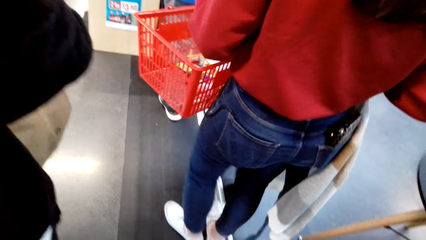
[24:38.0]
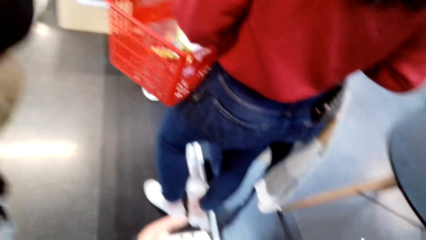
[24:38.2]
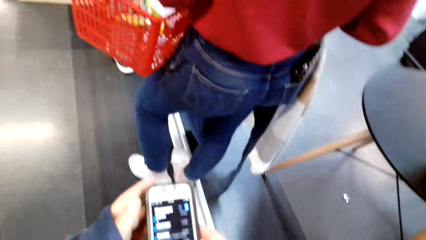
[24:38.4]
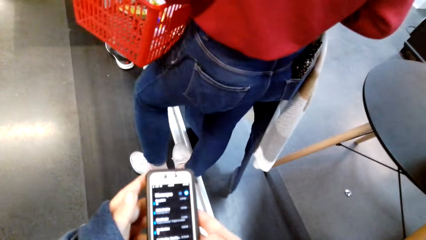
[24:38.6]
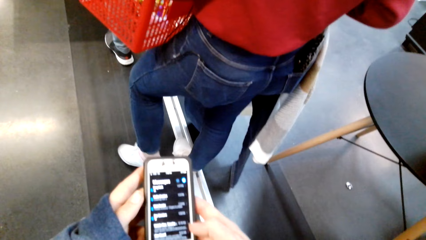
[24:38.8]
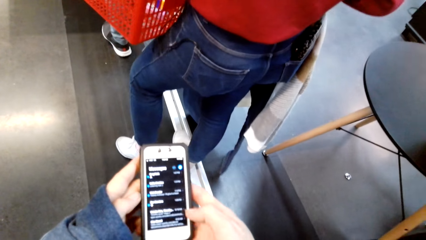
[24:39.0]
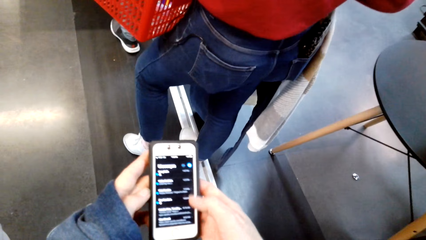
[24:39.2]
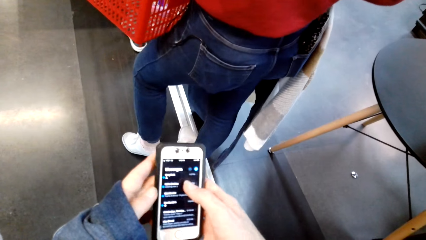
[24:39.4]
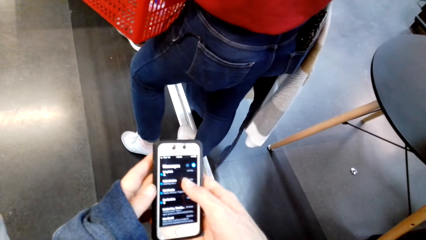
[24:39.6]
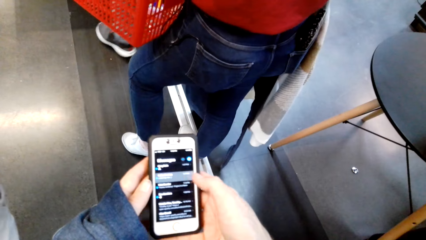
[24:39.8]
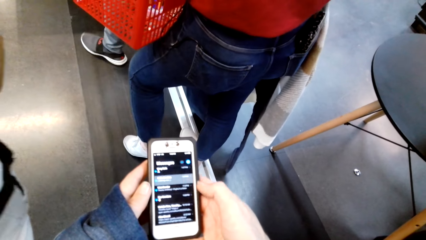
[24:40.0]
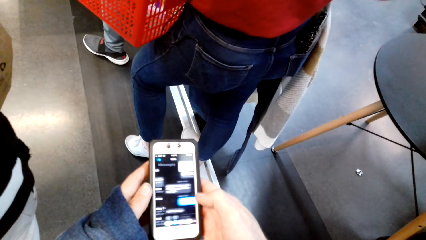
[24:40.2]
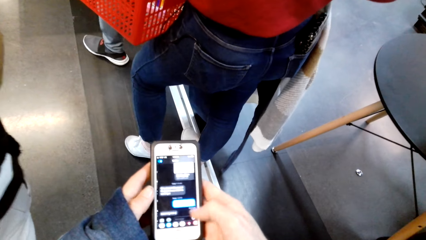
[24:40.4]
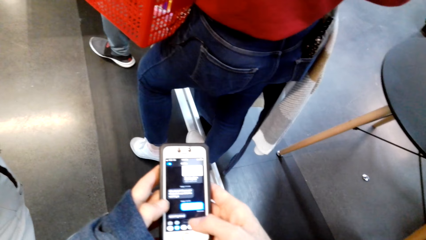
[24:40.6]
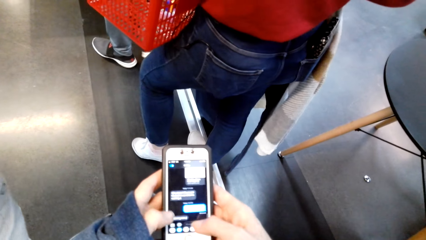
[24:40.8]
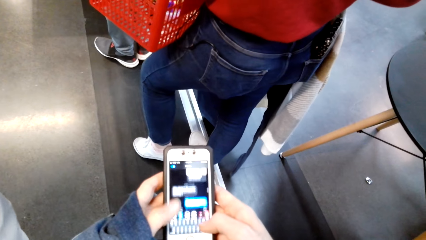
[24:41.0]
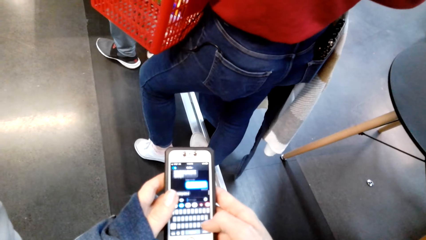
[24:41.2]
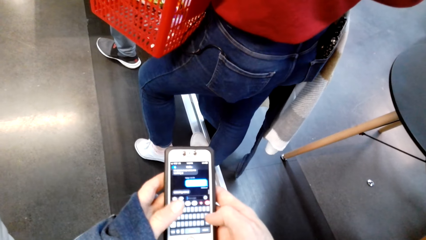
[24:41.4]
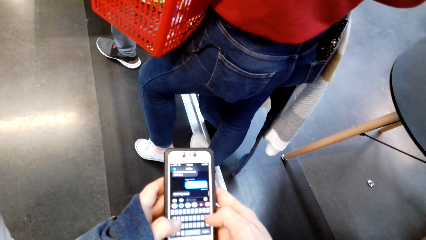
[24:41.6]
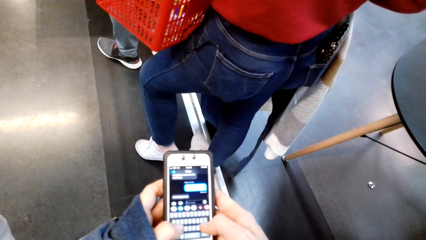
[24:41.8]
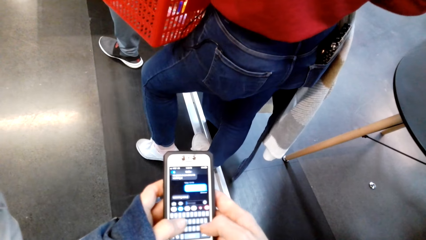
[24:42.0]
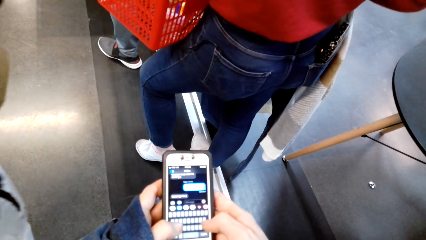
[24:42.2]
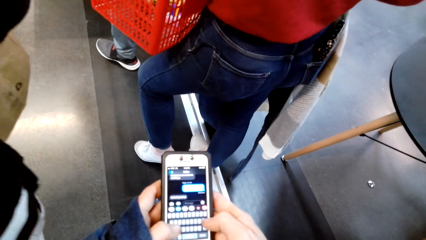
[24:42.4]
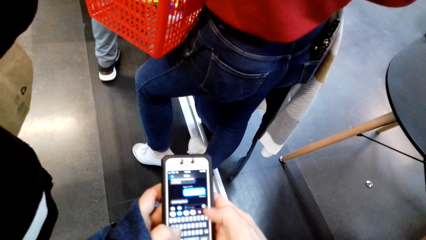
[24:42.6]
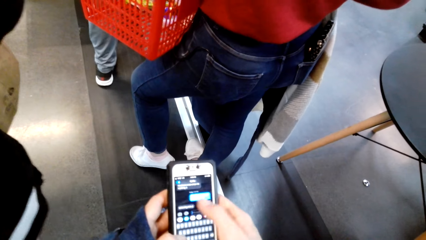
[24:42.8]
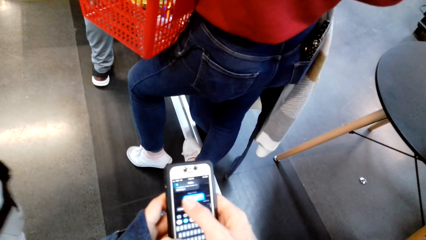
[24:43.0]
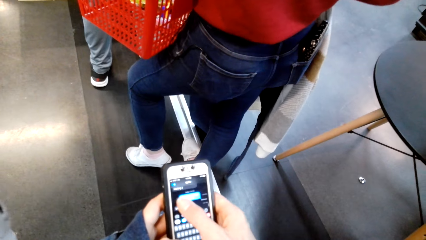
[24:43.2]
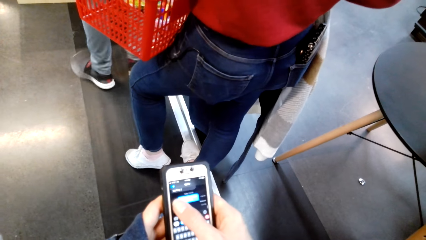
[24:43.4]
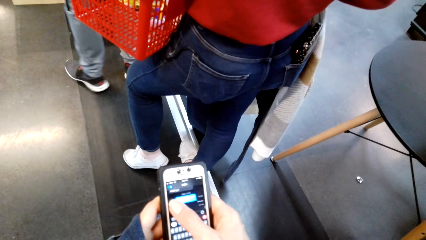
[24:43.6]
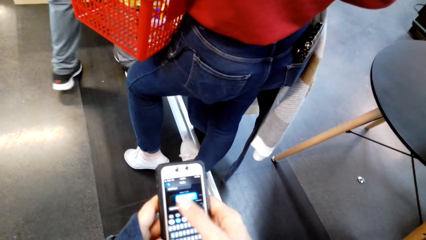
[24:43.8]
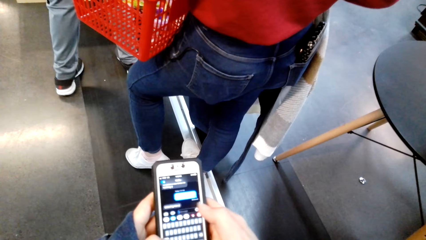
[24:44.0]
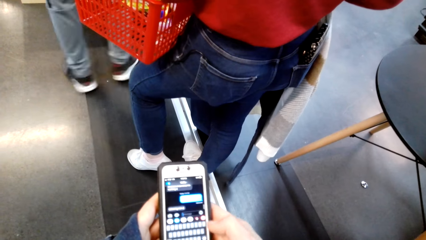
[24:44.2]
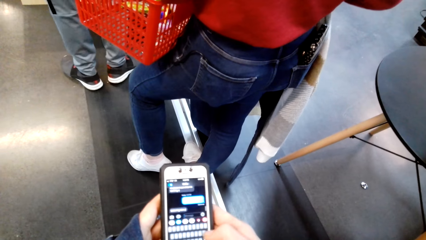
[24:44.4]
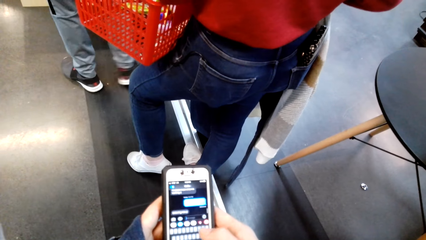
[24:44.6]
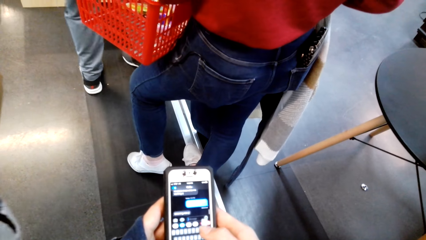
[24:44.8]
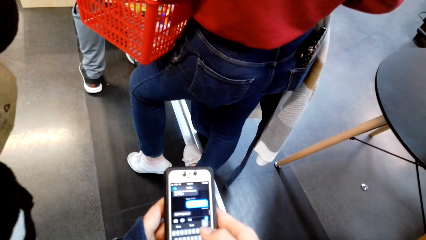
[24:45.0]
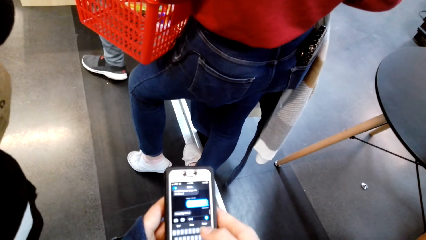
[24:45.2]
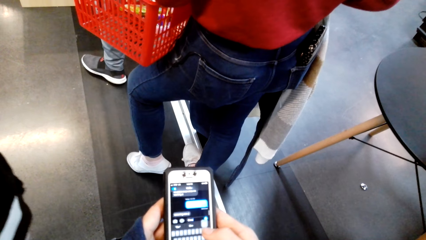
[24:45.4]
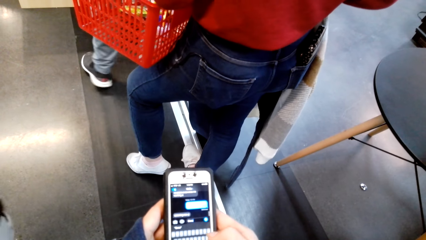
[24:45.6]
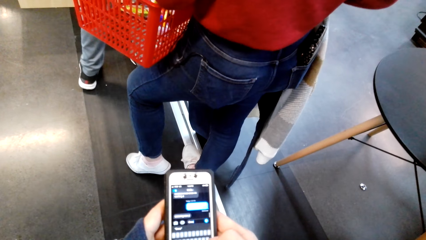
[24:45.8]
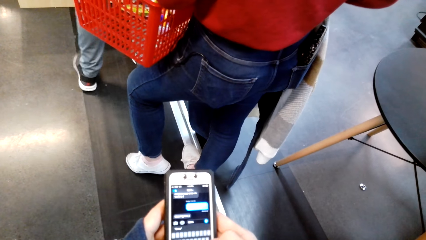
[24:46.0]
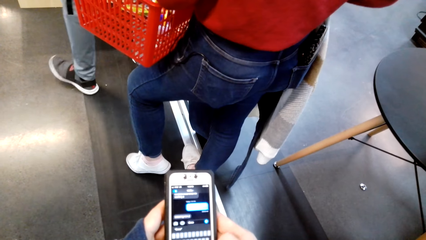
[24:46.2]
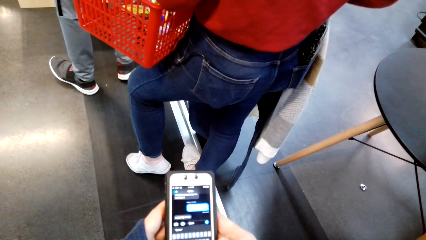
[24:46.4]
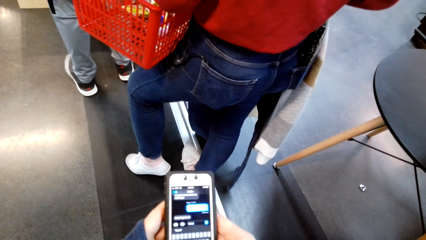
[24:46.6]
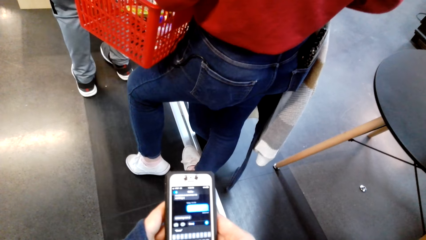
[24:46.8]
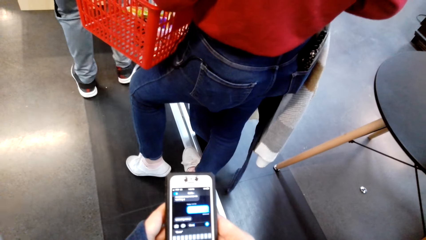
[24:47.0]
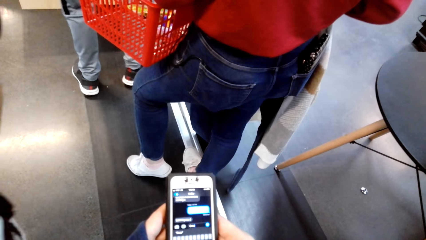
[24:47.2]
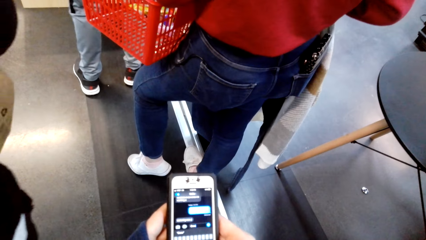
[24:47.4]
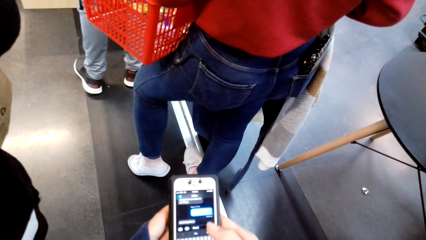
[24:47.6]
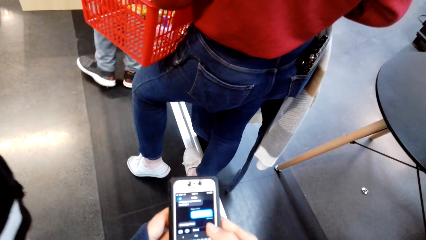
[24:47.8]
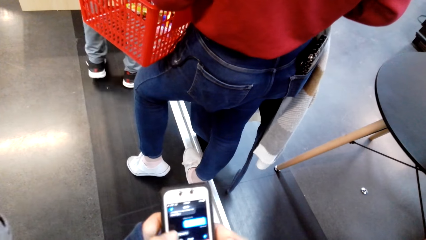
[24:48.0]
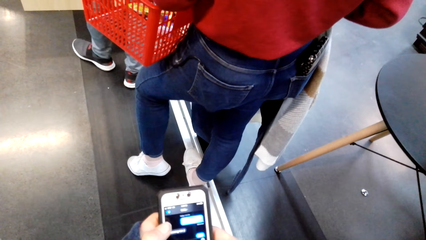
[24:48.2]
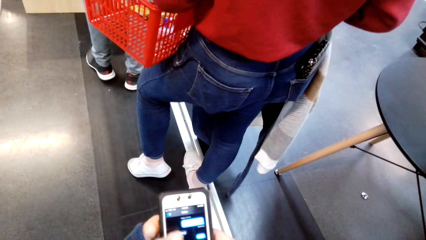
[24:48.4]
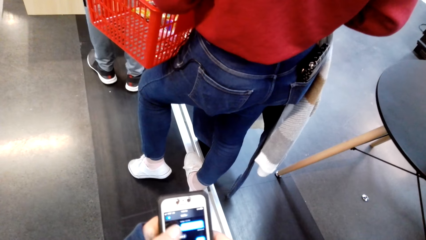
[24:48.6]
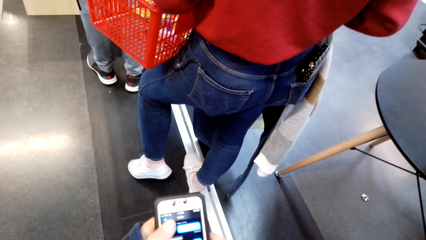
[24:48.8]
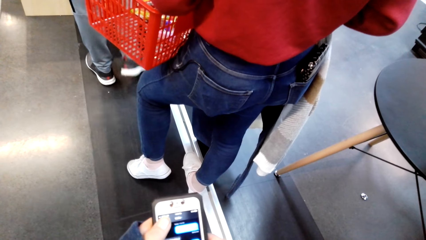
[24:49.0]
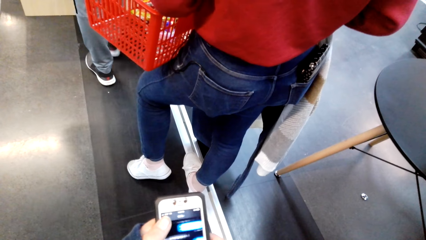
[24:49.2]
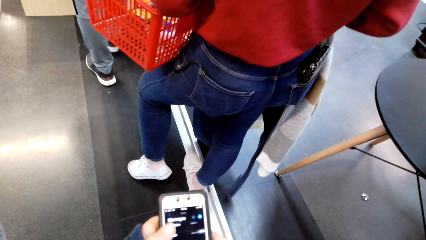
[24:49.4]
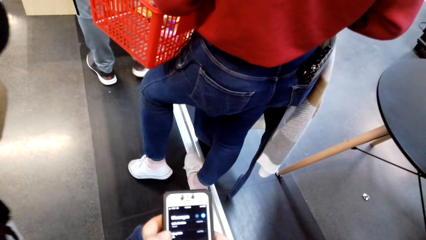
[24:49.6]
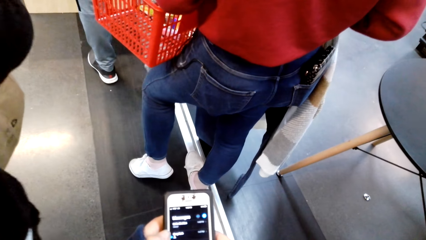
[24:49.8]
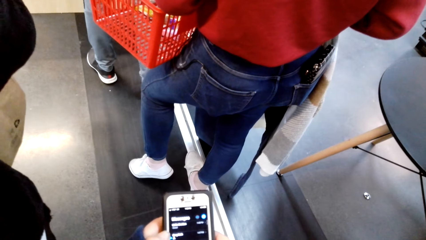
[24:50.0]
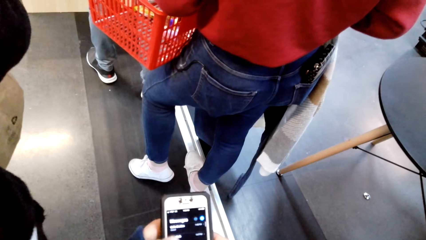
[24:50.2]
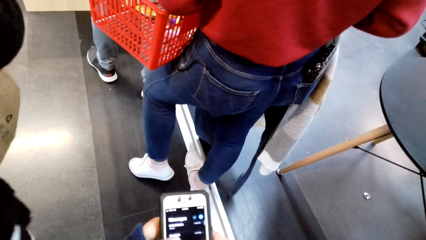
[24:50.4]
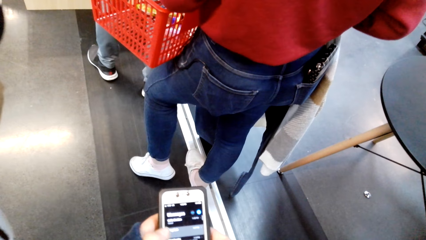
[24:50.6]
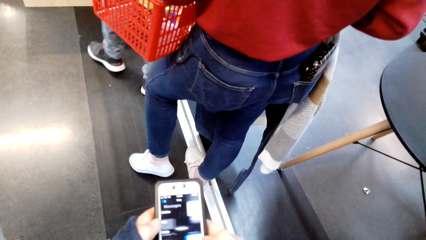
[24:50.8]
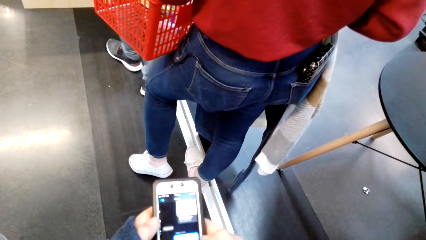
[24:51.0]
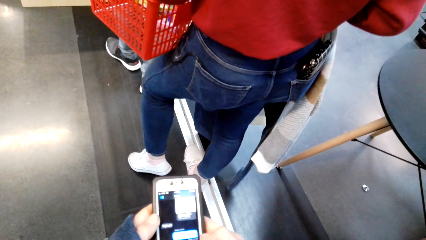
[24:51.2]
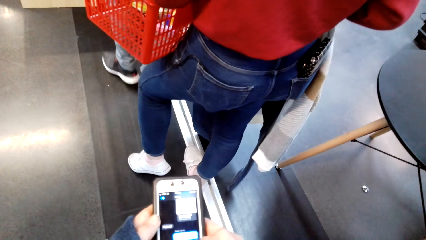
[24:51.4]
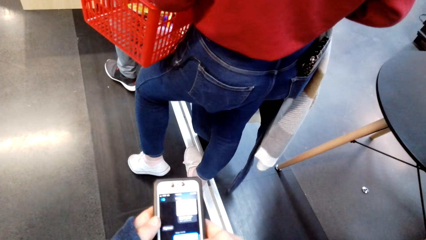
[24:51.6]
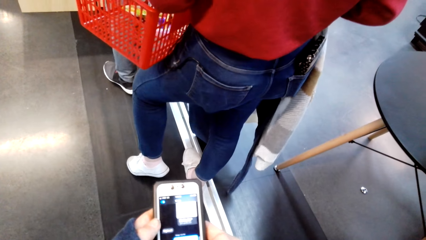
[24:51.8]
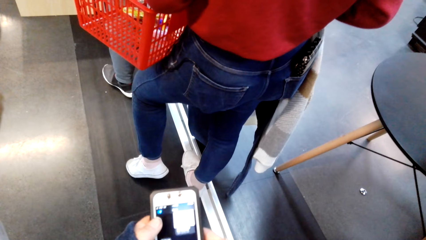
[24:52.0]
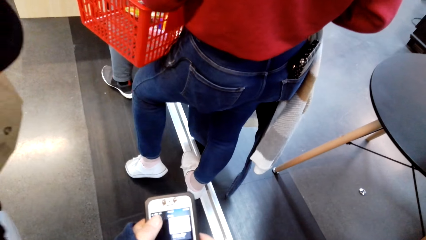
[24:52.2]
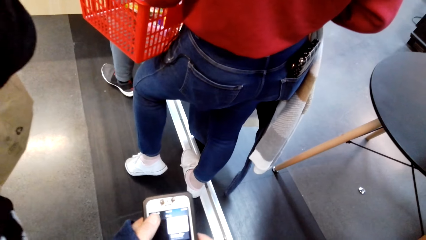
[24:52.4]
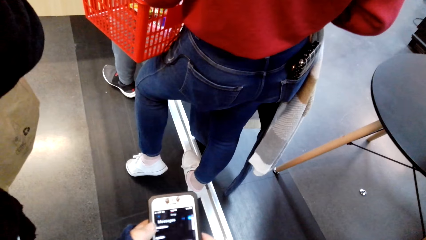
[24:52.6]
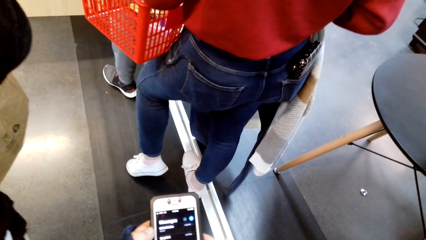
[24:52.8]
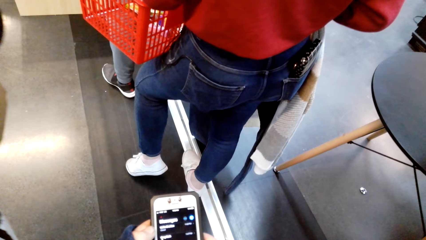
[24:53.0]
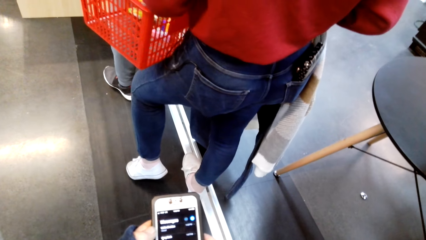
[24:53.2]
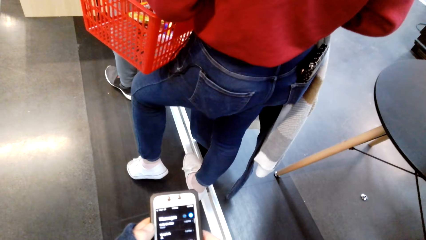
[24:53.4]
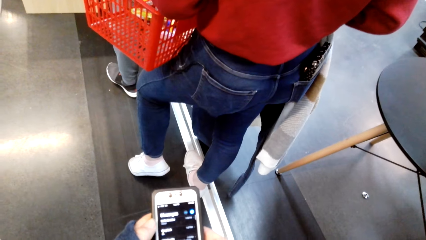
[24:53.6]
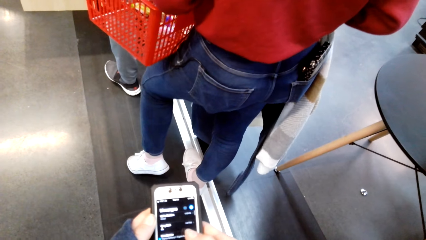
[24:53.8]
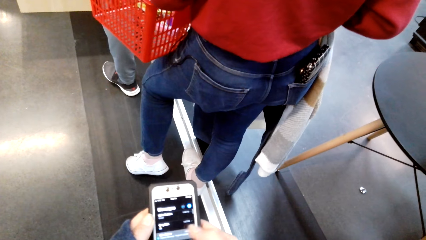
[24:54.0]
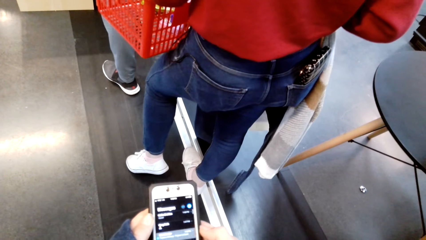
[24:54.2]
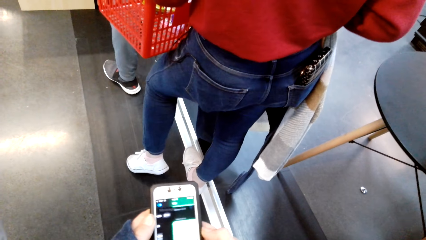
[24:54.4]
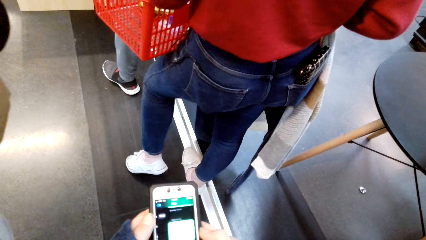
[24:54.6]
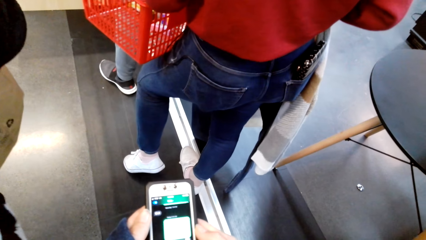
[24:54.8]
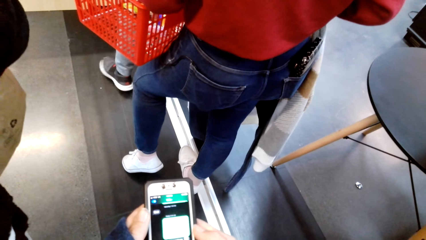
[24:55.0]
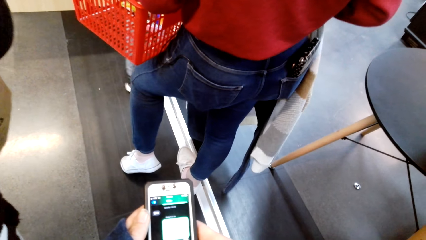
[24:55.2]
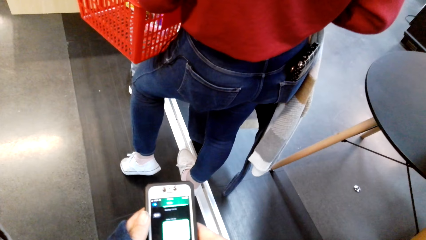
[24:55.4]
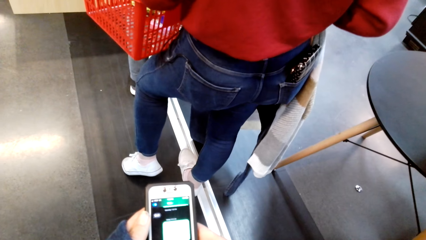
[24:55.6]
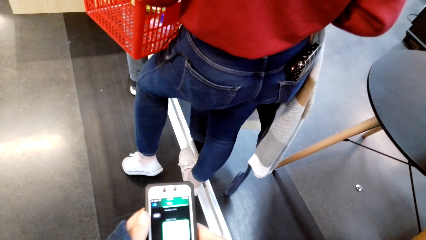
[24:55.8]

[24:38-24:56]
The camera wearer holds his phone with both hands. A person moves his legs.
